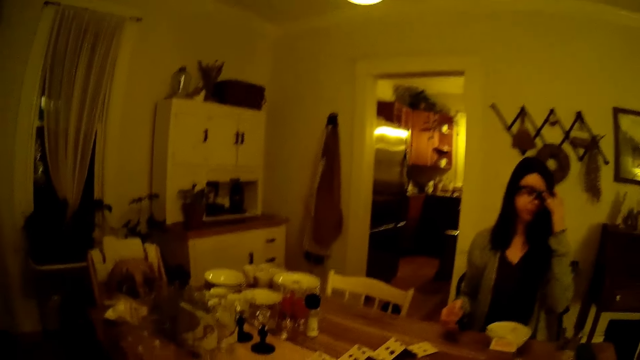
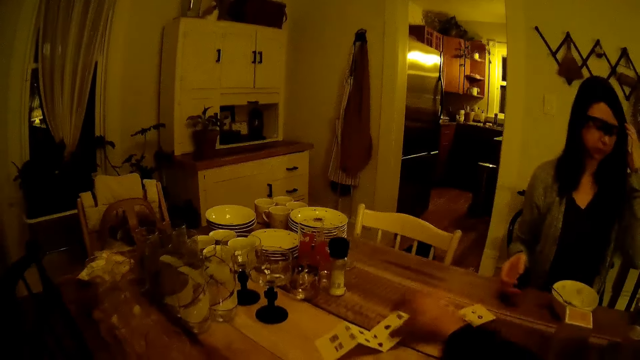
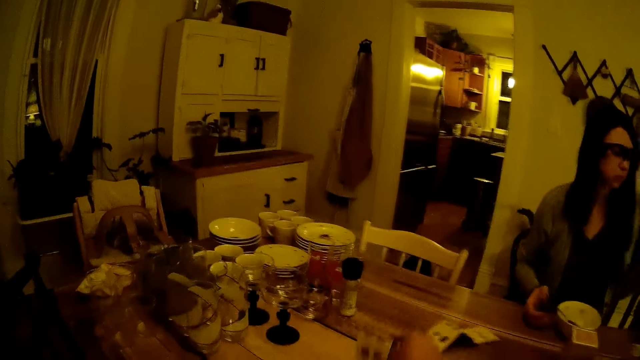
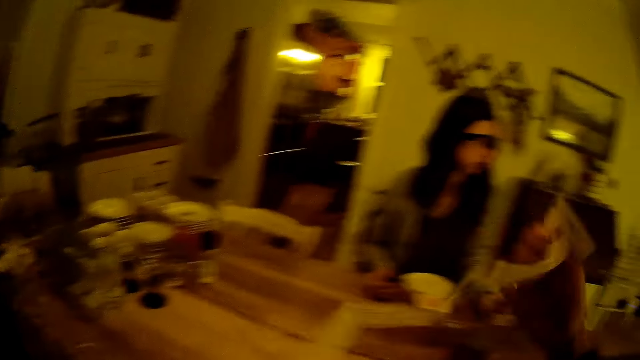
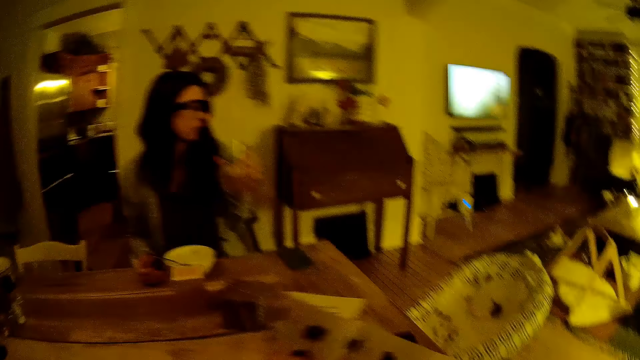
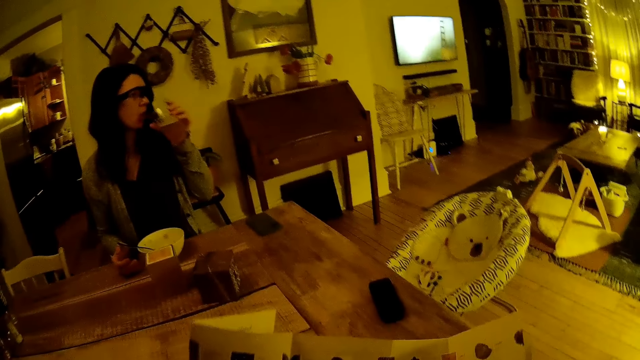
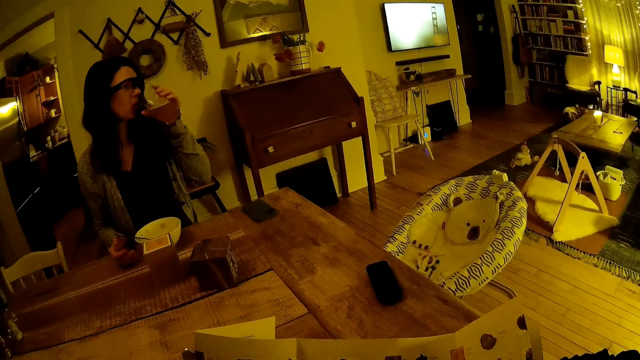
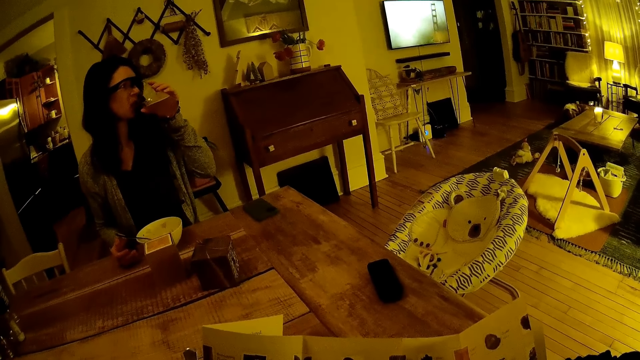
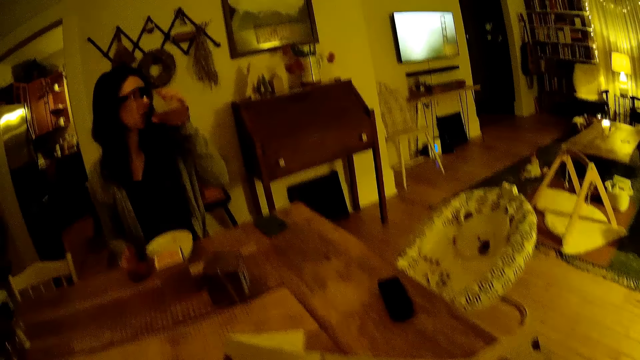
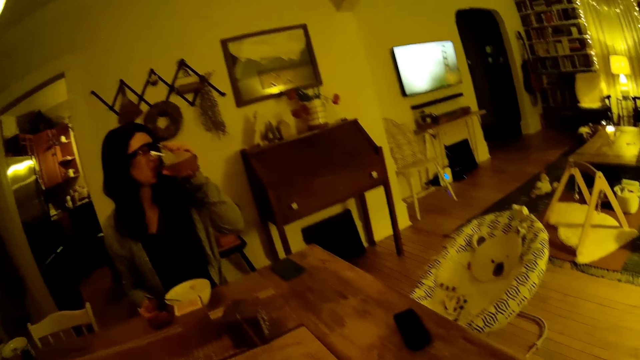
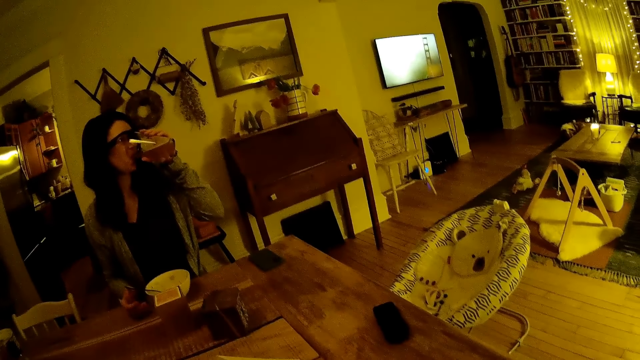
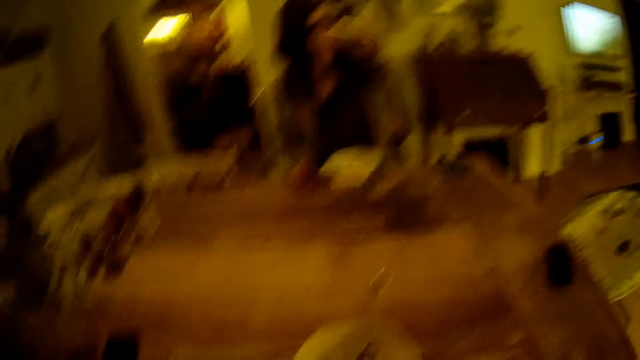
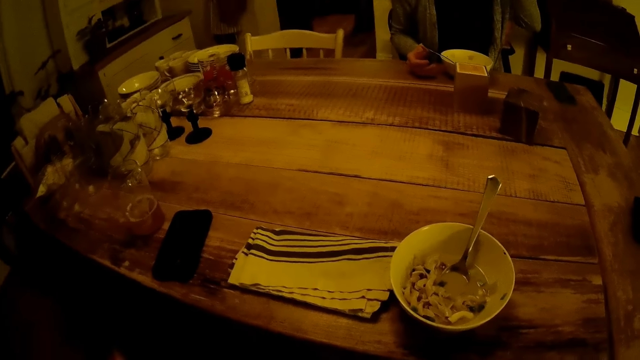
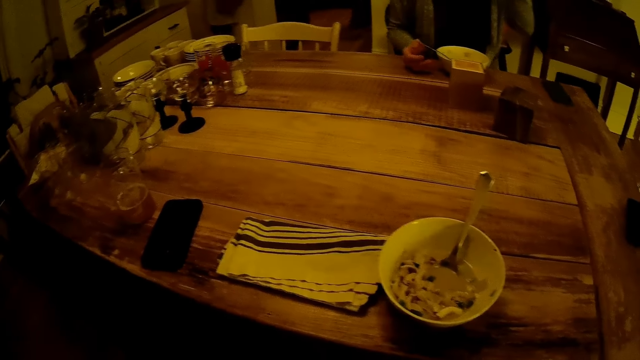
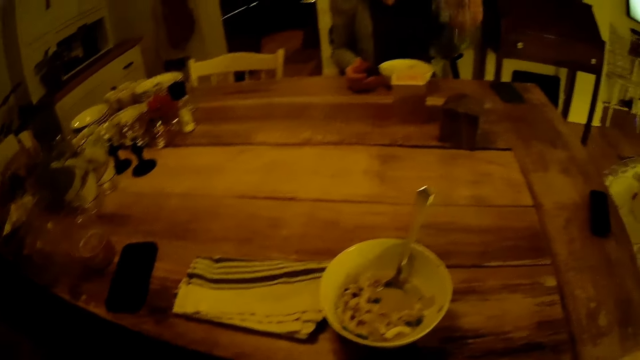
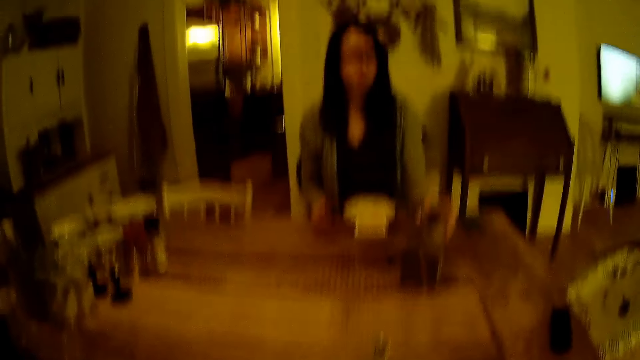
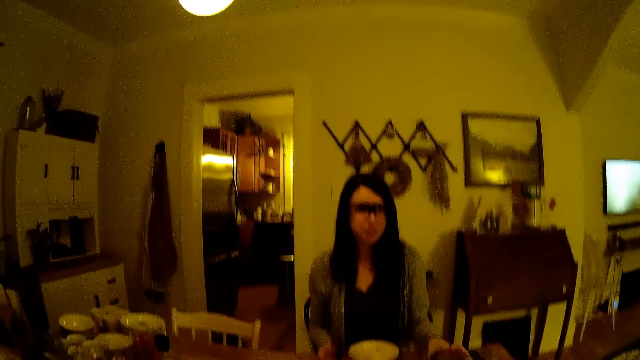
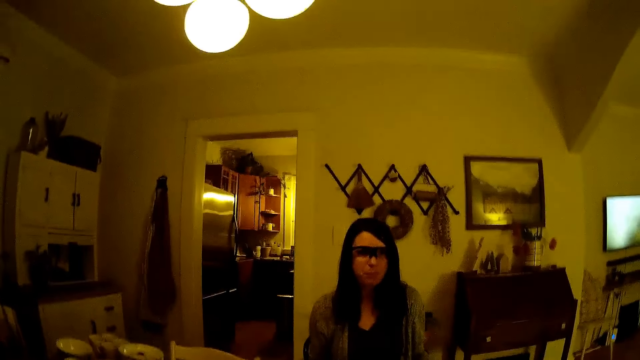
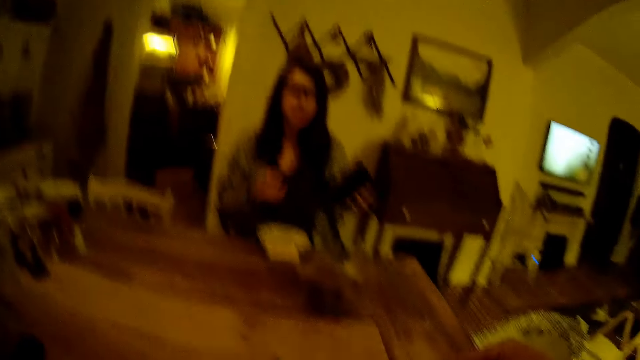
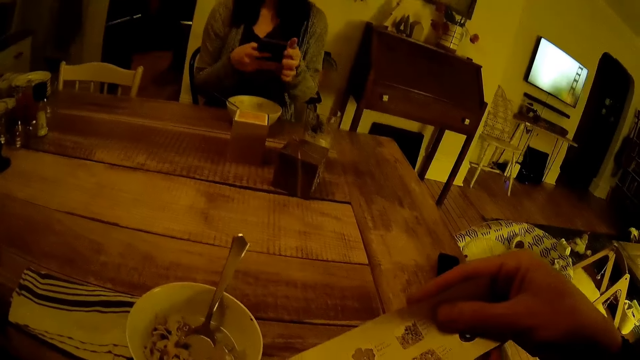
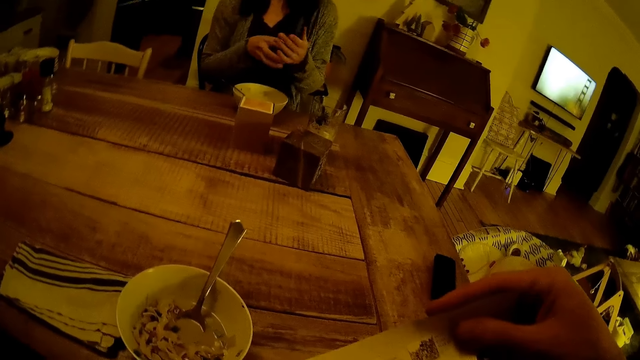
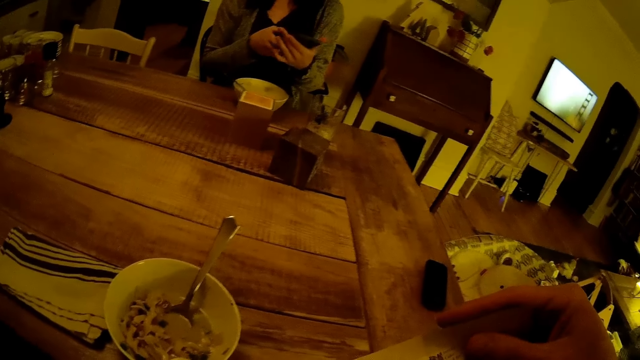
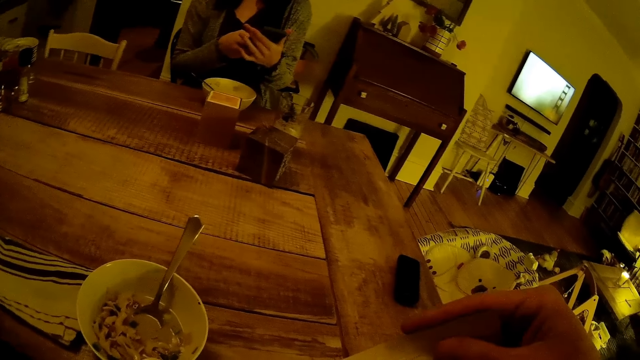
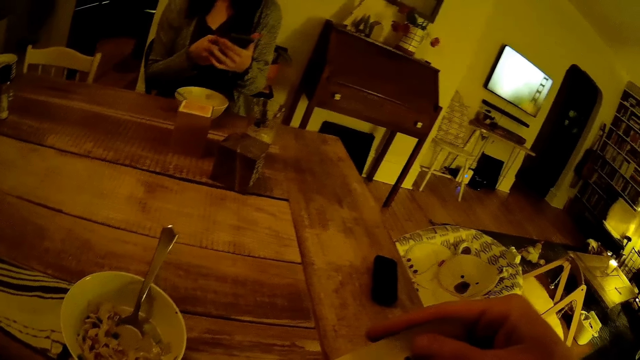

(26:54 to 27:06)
The woman adjusts her glasses with her right hand. The camera wearer picks up the long piece of paper on the table with his right hand. The woman drinks from the cup of ice tea in her left hand. She drops the cup of ice tea on the table with her left hand. The camera wearer looks at the paper. The woman picks up a phone from the table with her left hand. She holds the phone with both her hands.

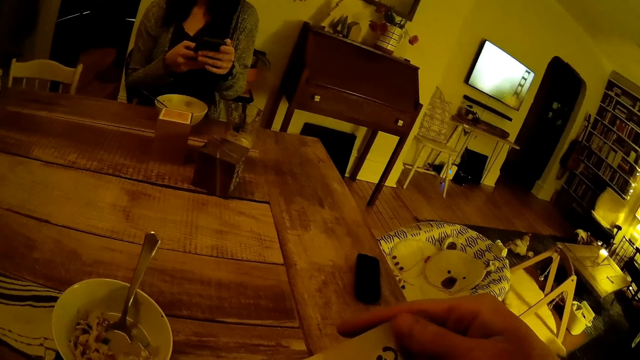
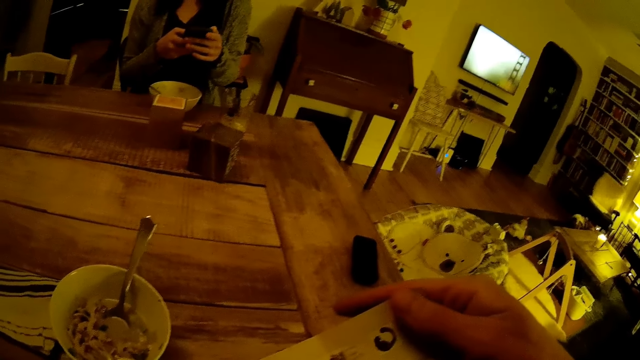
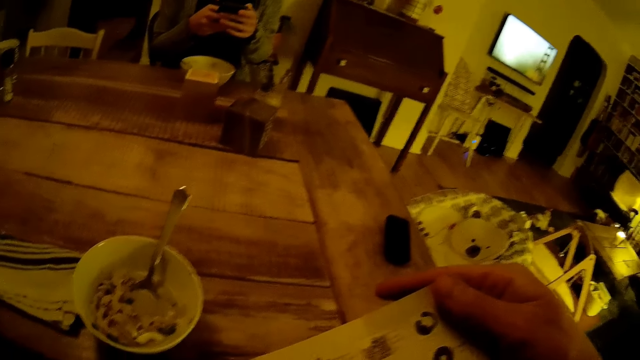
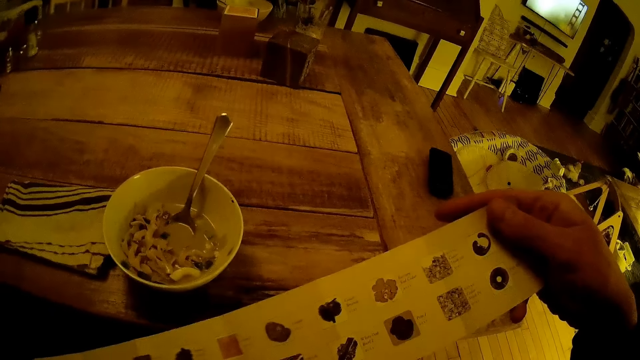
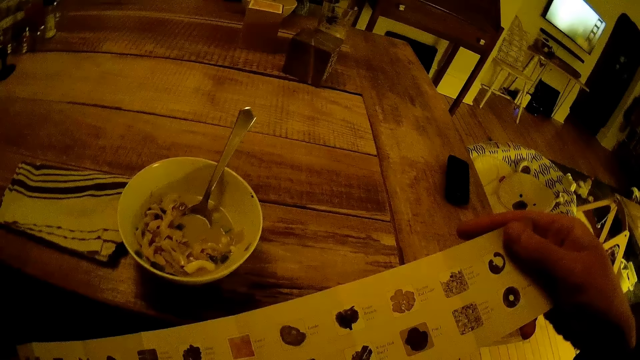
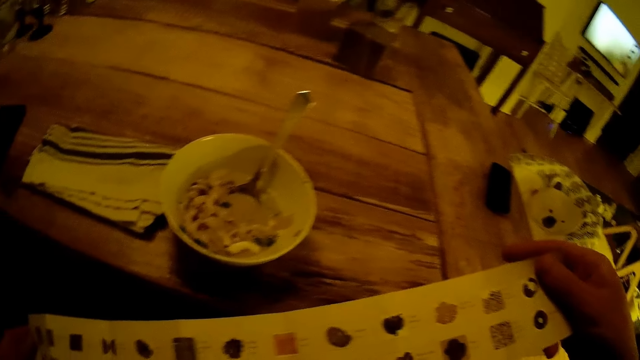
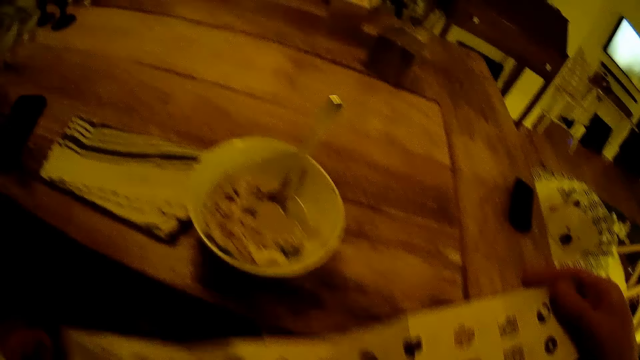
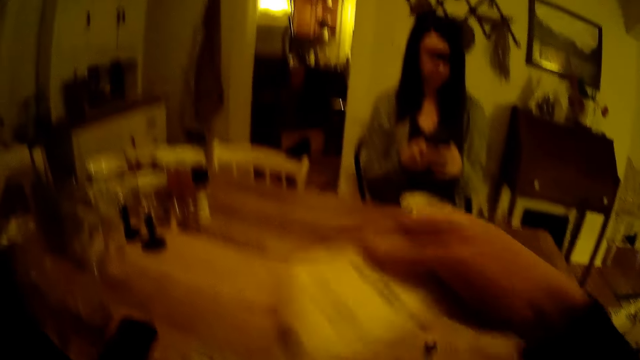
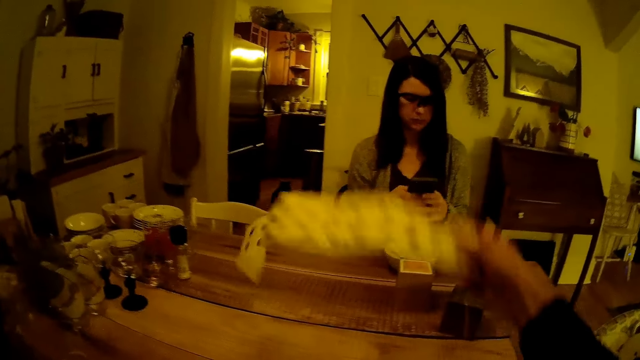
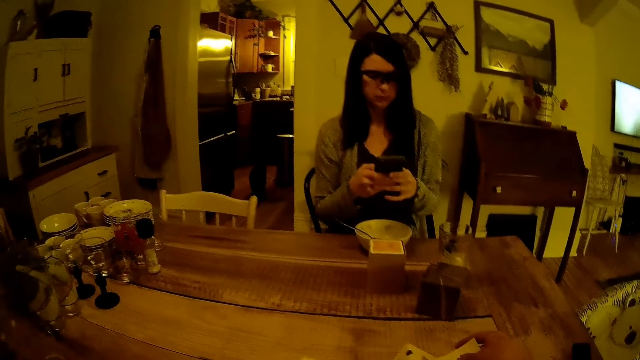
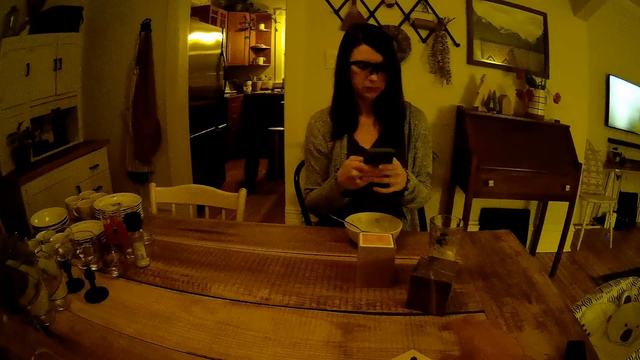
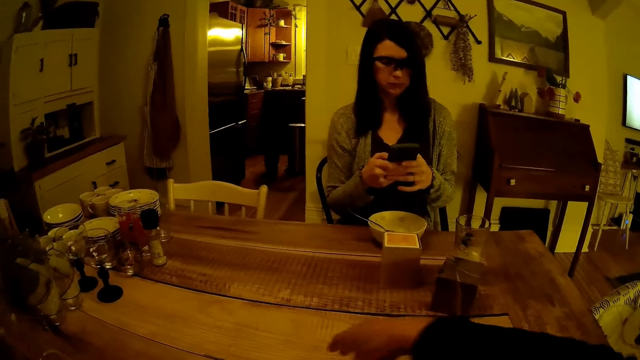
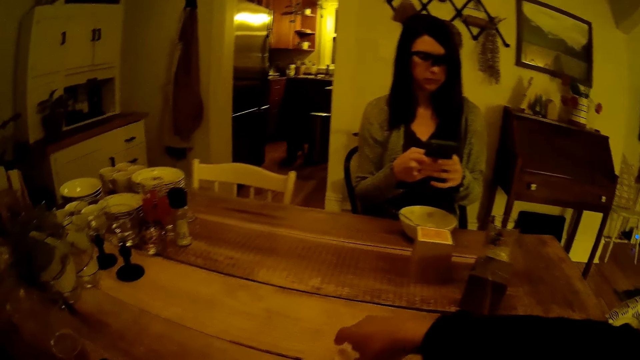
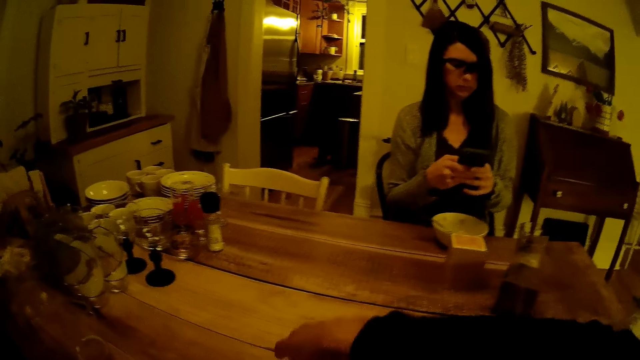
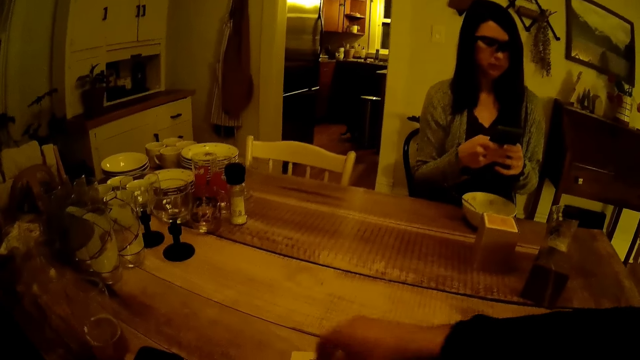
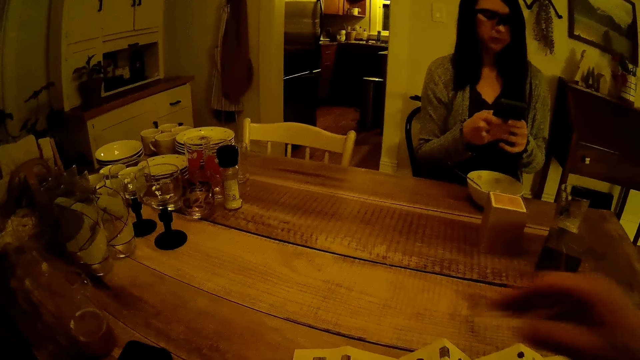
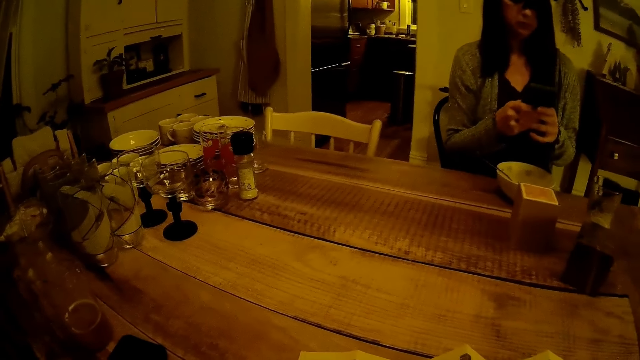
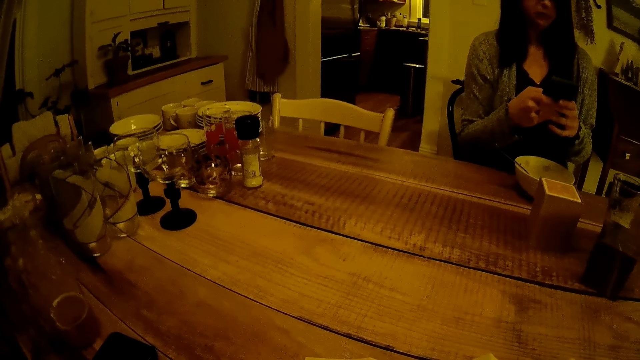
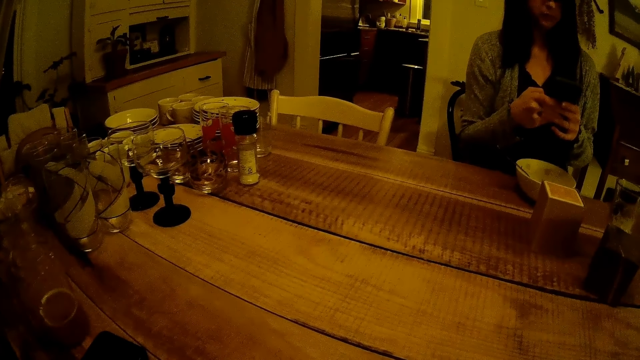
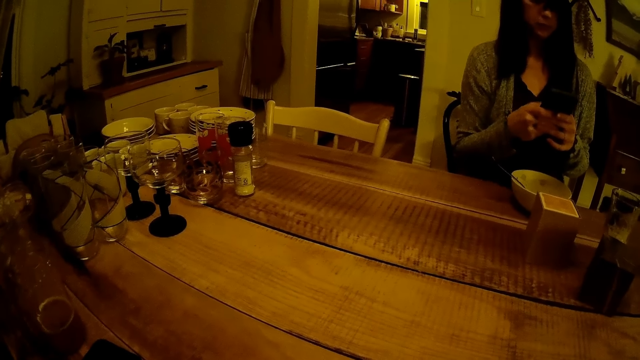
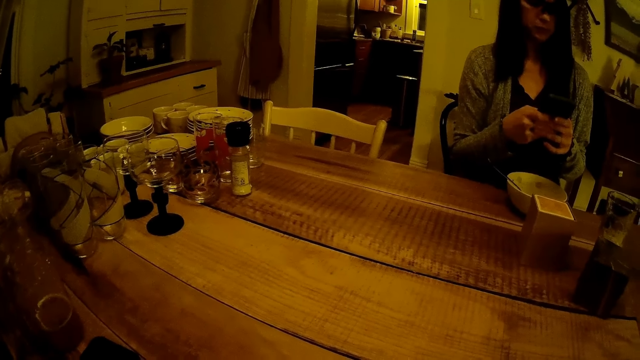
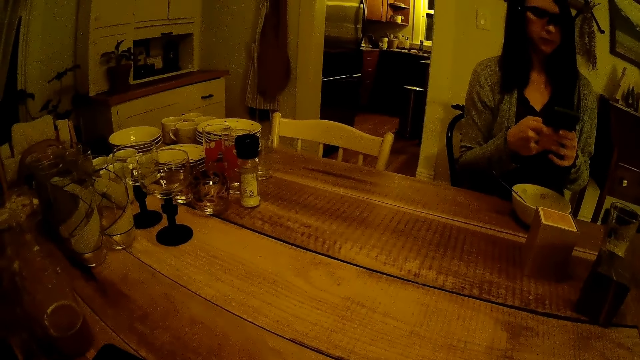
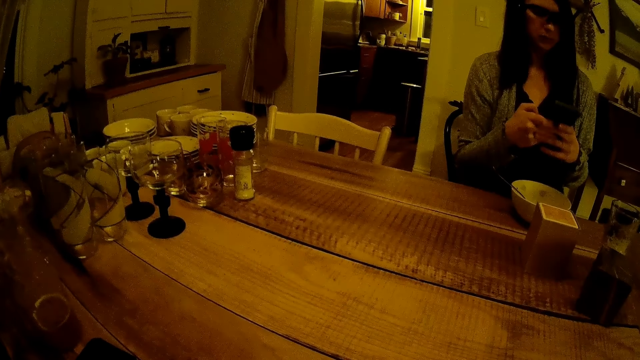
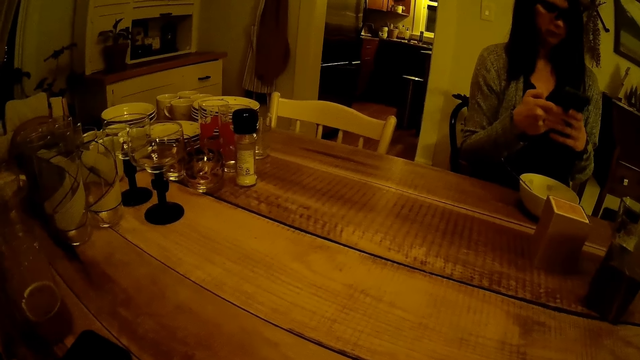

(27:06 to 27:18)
The woman uses the phone. The camera wearer drops the long piece of paper on the table with his right hand. He stacks up two game cards on the table with his right hand. He converses with the woman.
